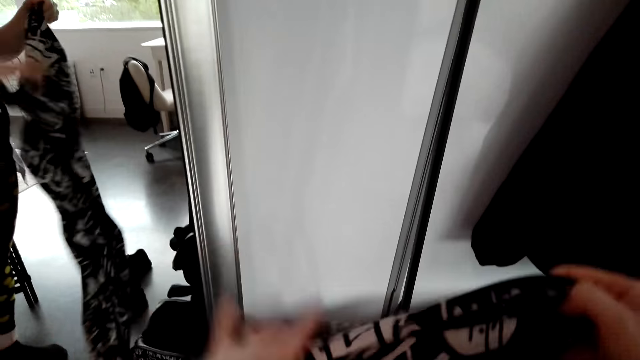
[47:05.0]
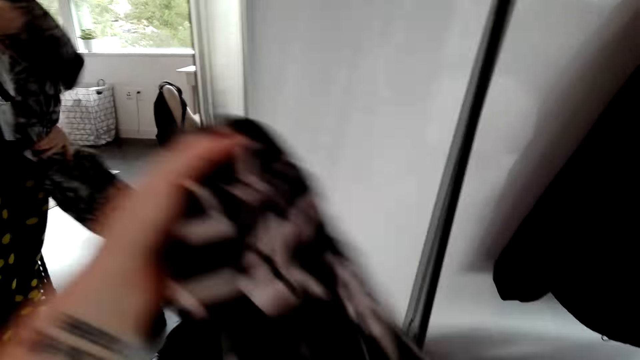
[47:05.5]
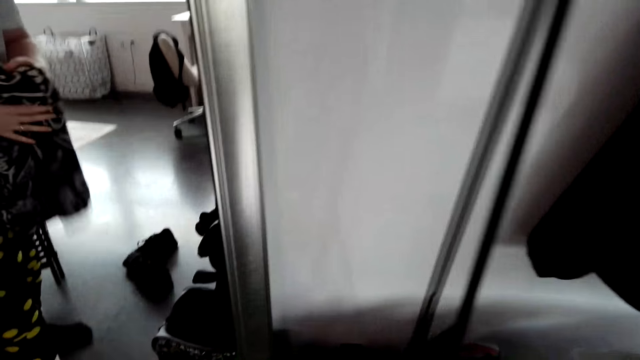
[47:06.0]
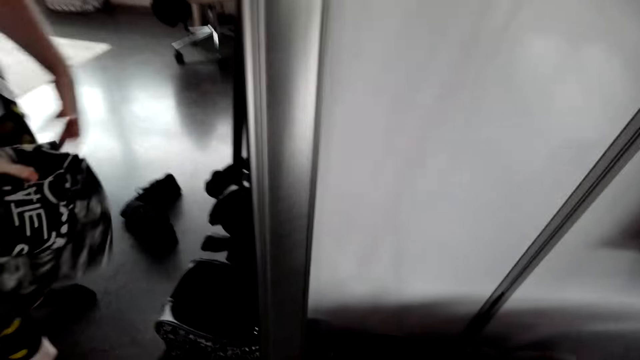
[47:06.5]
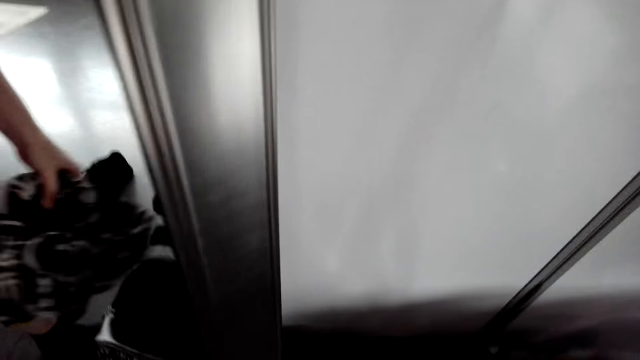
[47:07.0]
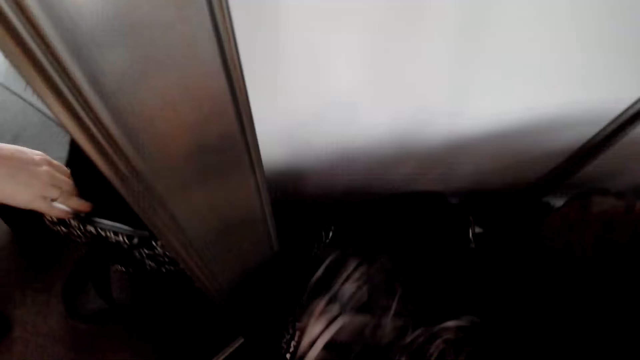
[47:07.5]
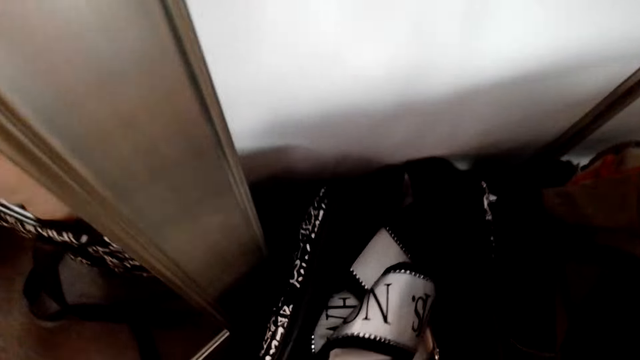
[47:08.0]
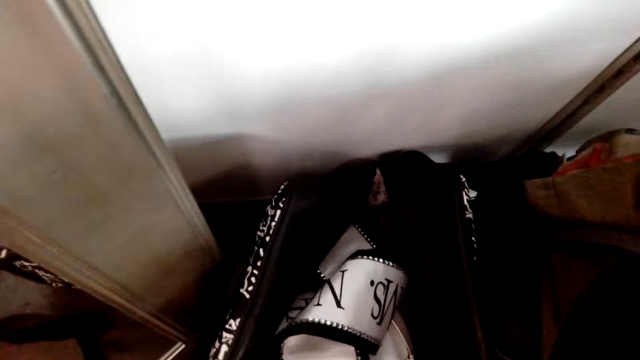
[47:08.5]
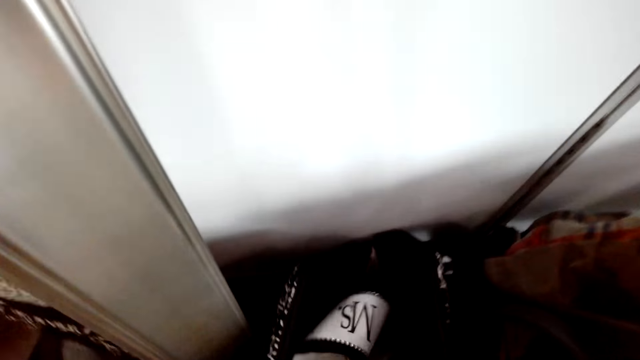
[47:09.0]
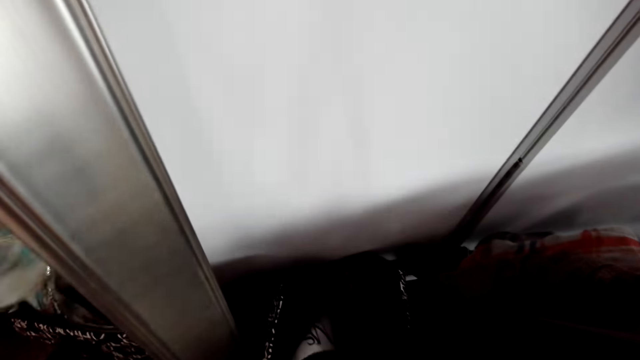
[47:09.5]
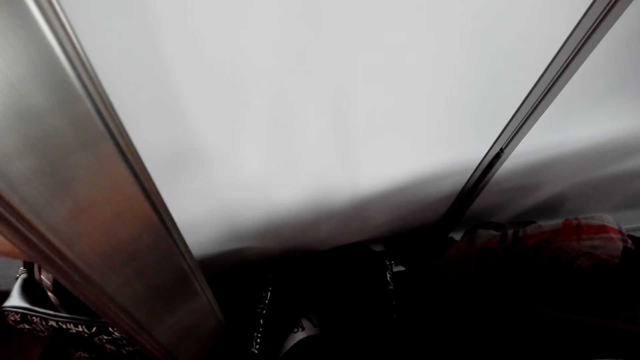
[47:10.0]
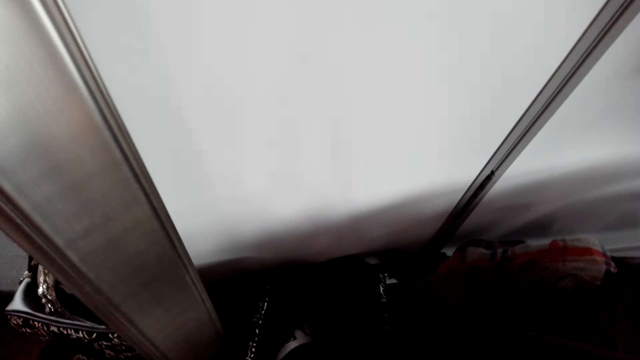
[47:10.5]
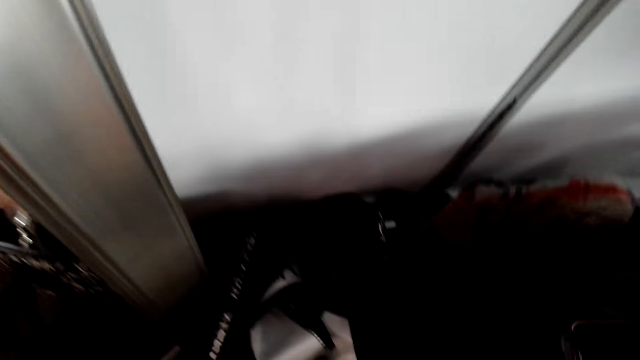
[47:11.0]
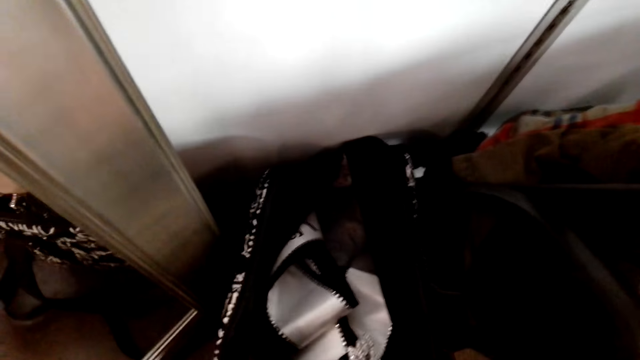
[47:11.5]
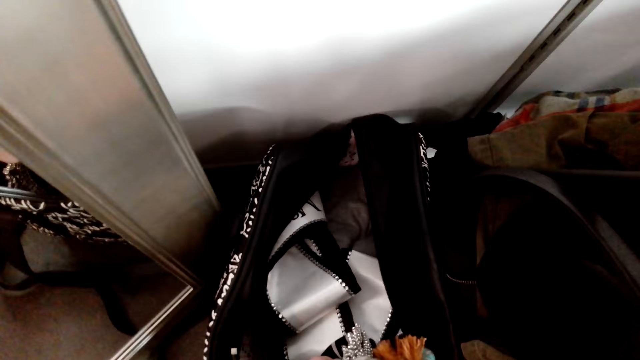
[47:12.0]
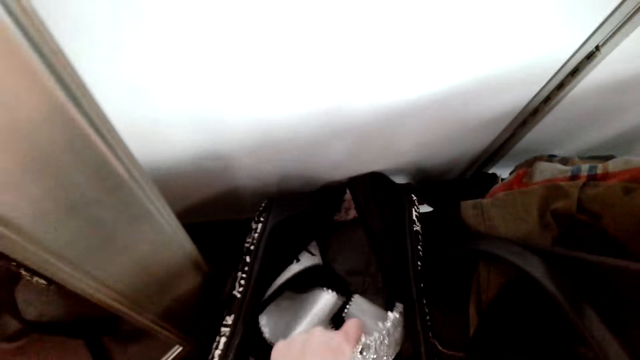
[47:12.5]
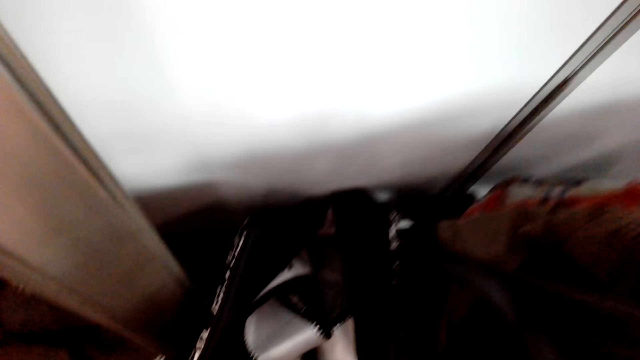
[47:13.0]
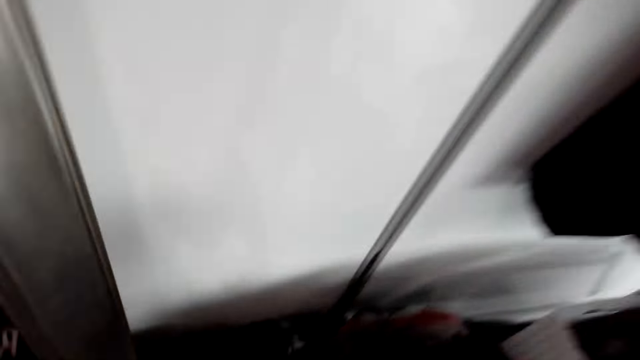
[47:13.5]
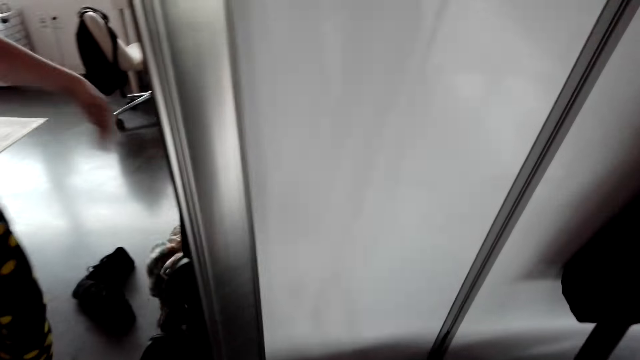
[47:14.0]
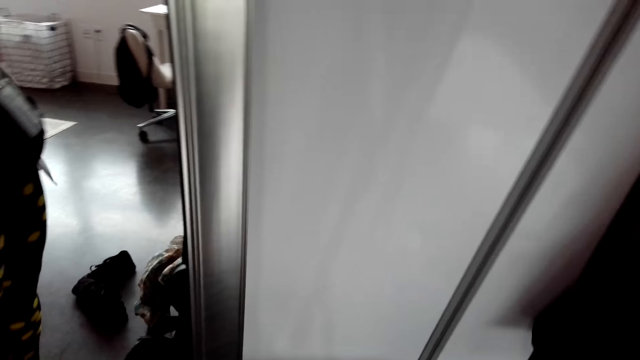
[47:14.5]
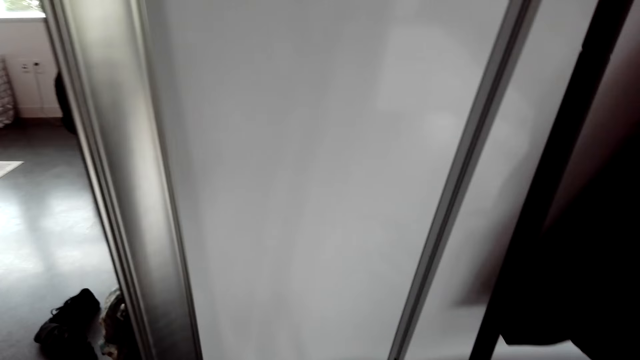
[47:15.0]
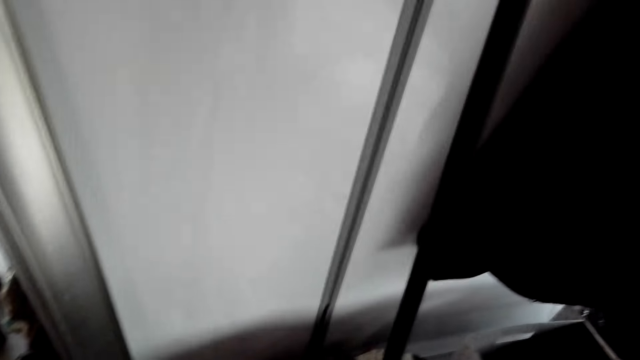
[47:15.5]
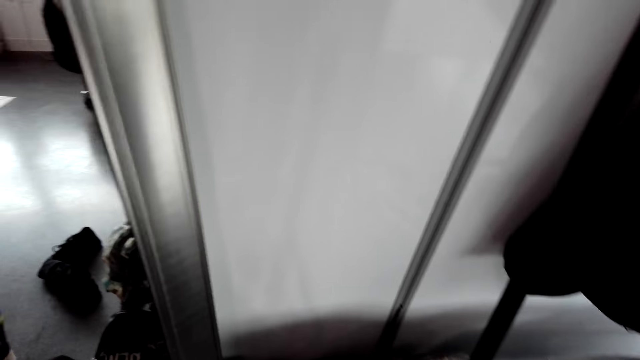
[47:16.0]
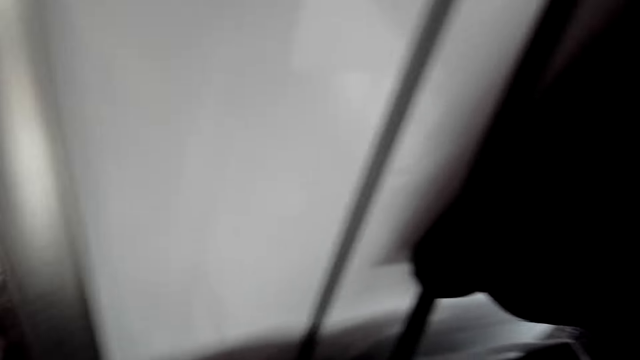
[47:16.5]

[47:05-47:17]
The camera wearer folds the cloth. She puts the cloth in the bag. She arranges the cloth in the bag. She takes off her shirt.

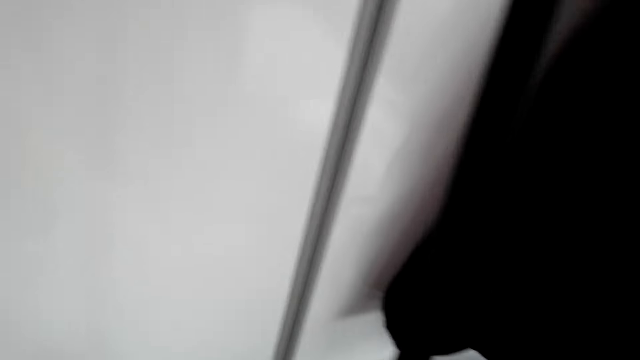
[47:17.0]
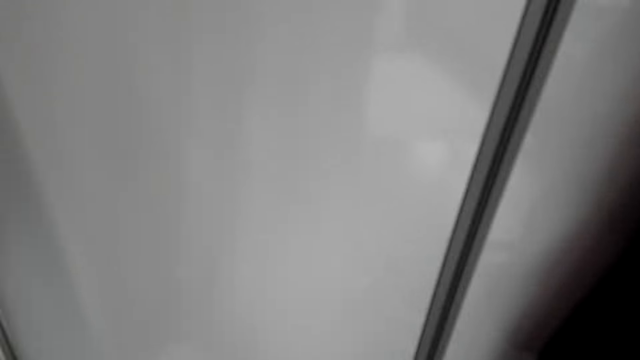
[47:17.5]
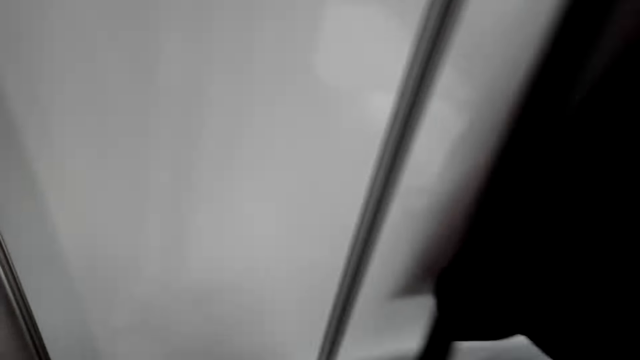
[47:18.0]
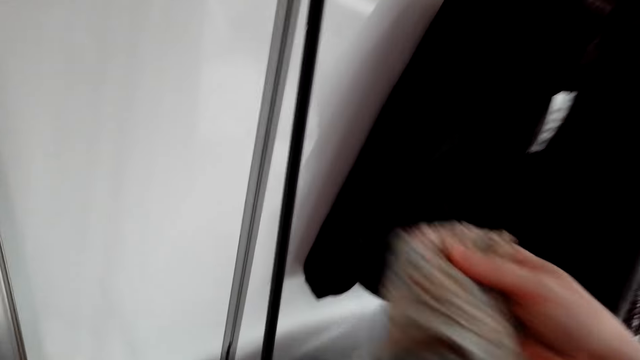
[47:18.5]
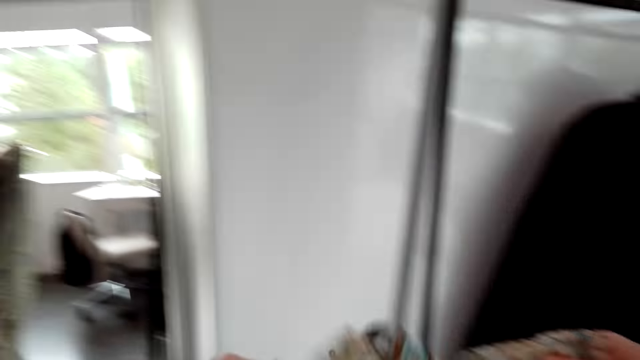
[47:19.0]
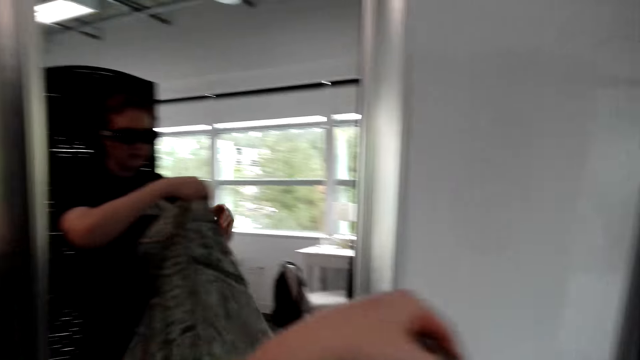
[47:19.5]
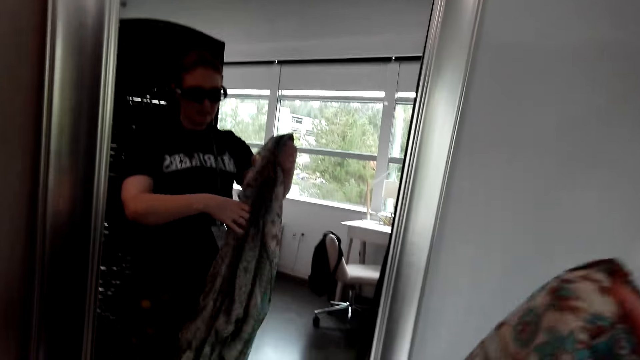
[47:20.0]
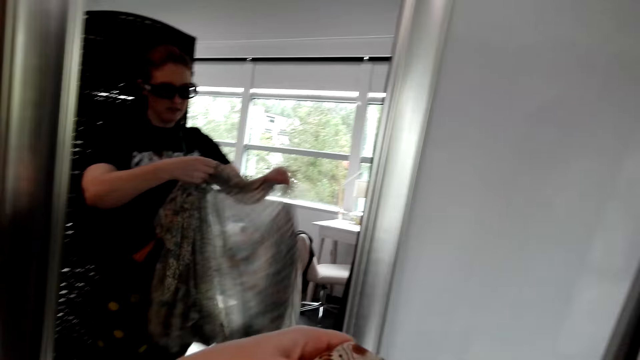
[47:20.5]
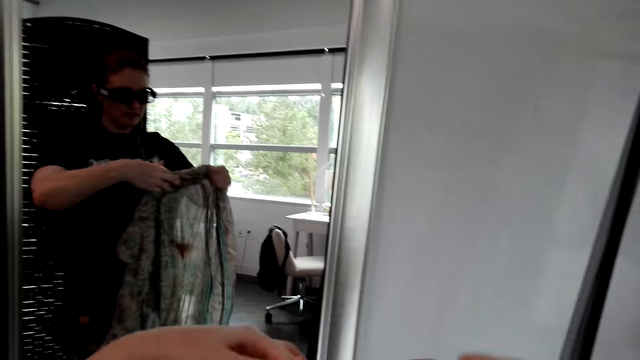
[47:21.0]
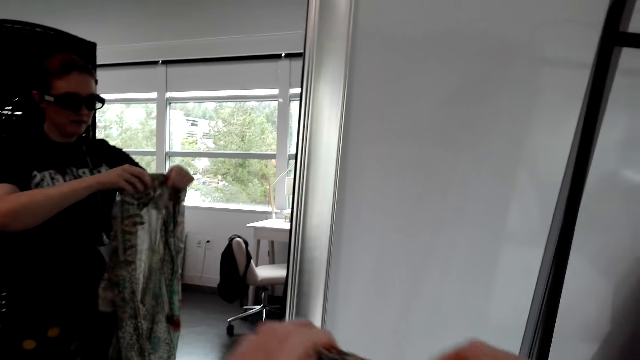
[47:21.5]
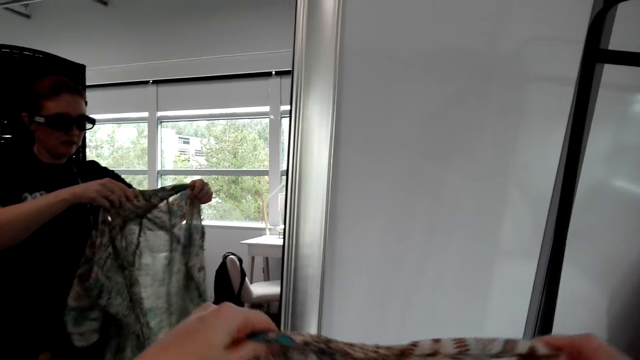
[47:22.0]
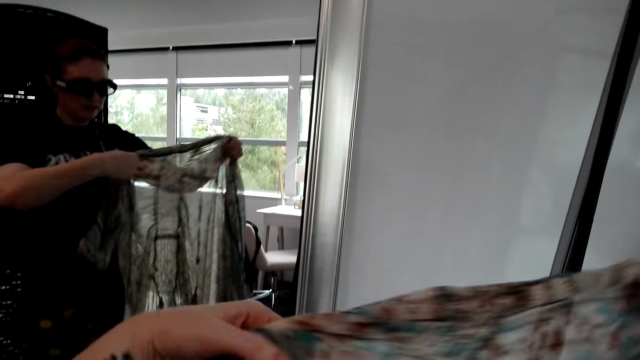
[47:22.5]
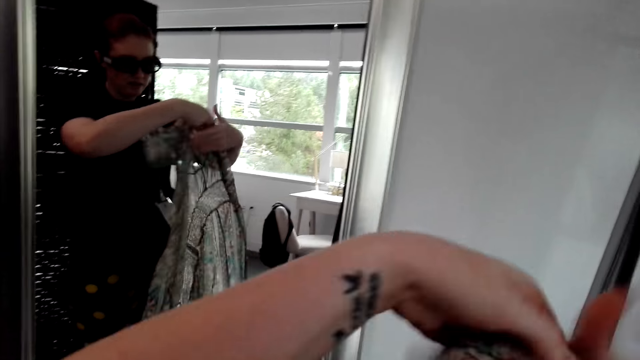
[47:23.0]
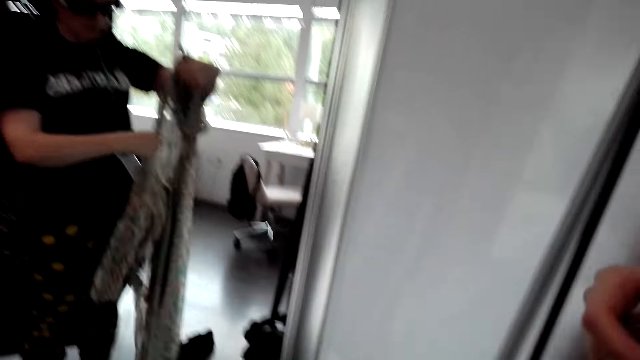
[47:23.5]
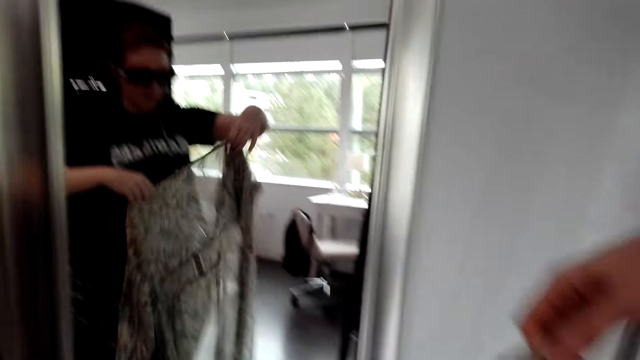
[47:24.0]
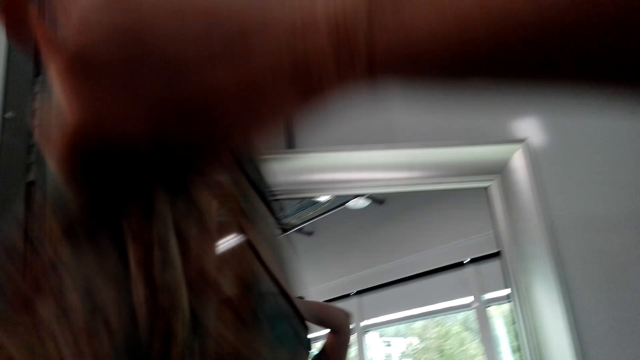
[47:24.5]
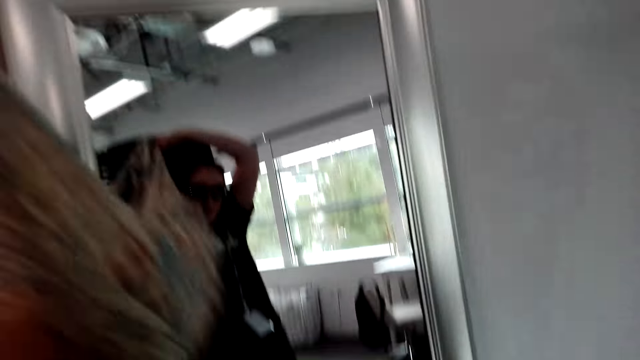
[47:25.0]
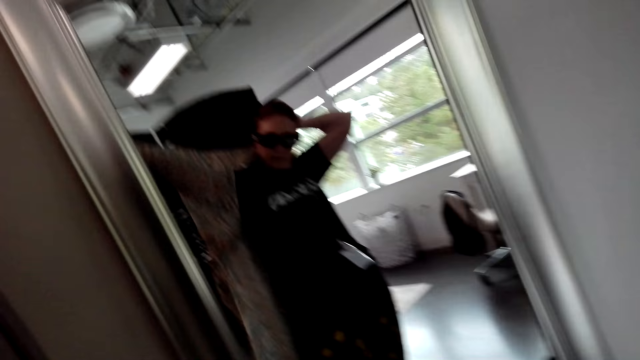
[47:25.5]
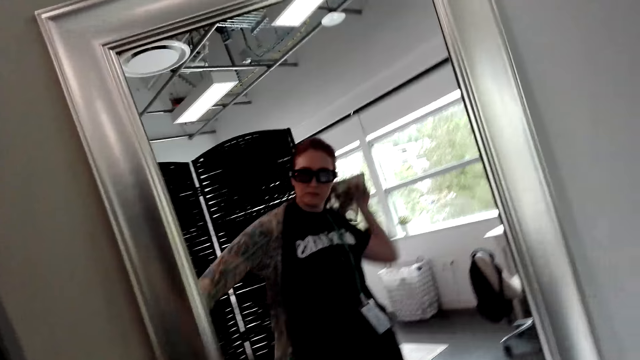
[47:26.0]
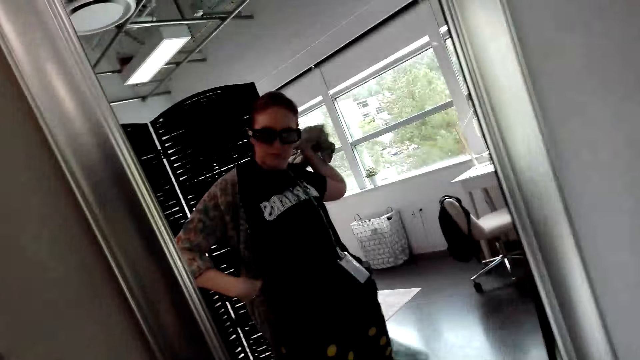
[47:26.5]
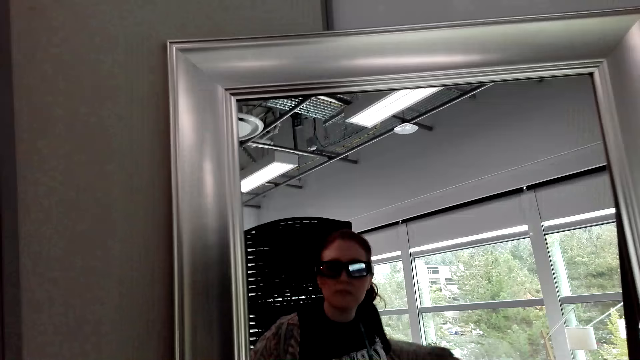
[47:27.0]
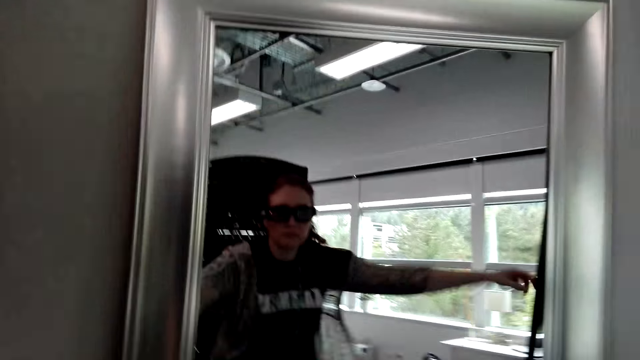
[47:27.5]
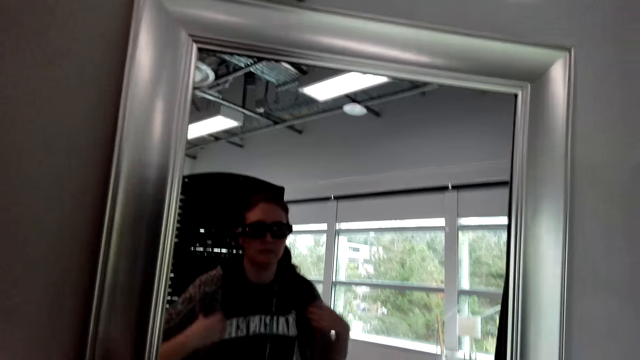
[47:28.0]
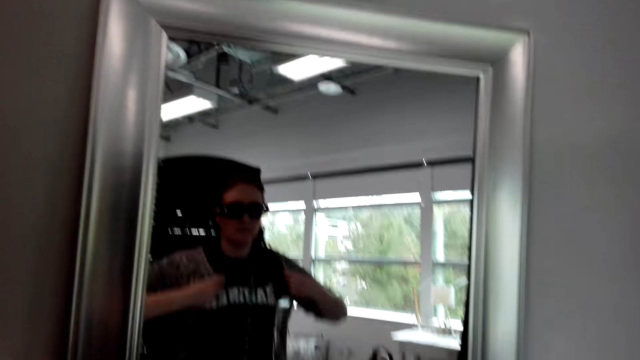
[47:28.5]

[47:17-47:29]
The camera wearer holds a shirt in her hand. She folds the cloth. She wears the shirt in front of the mirror.
